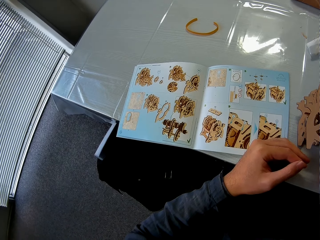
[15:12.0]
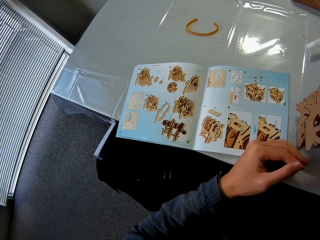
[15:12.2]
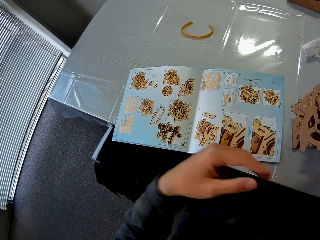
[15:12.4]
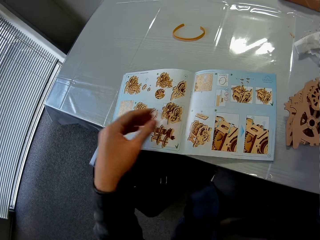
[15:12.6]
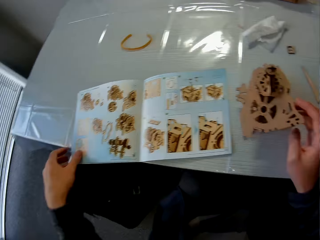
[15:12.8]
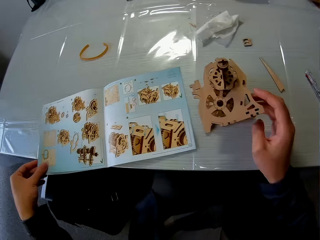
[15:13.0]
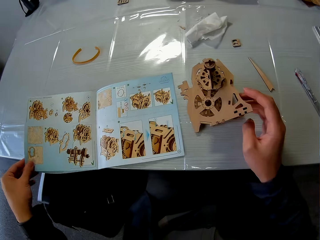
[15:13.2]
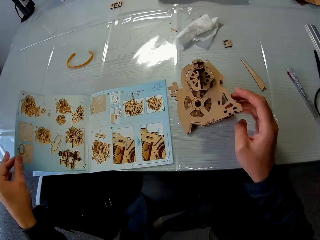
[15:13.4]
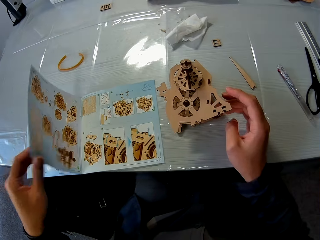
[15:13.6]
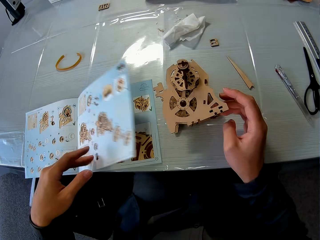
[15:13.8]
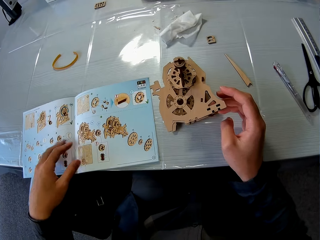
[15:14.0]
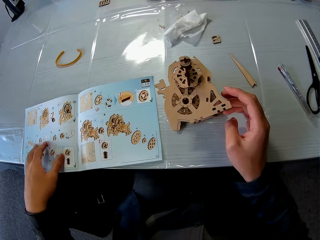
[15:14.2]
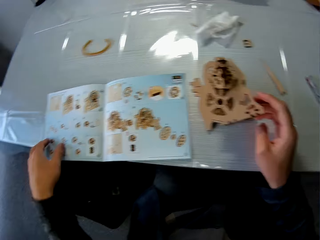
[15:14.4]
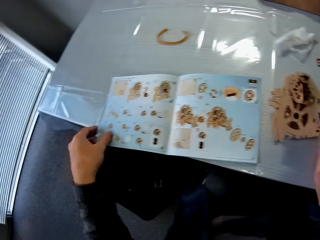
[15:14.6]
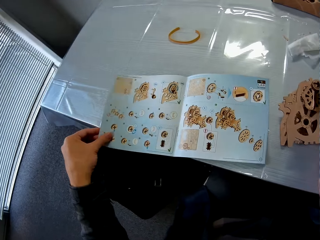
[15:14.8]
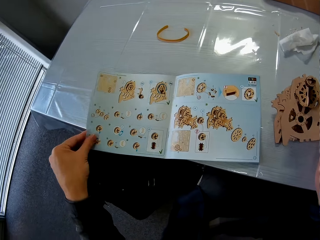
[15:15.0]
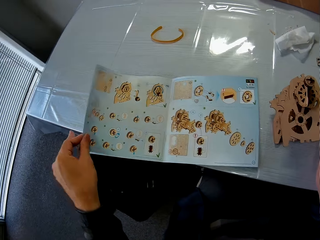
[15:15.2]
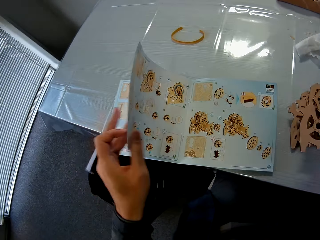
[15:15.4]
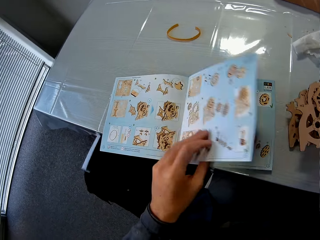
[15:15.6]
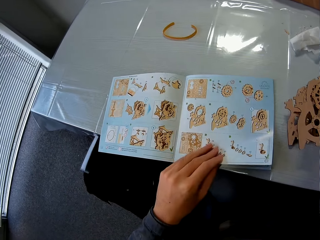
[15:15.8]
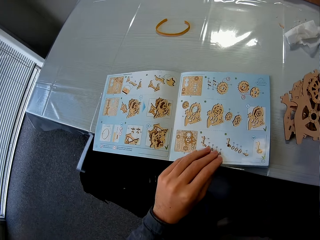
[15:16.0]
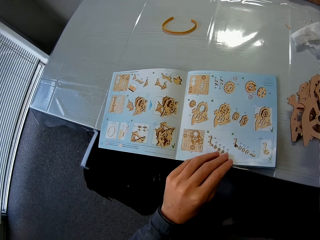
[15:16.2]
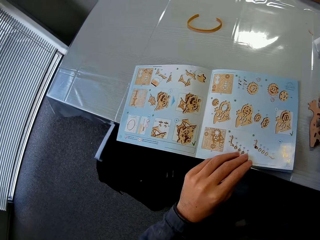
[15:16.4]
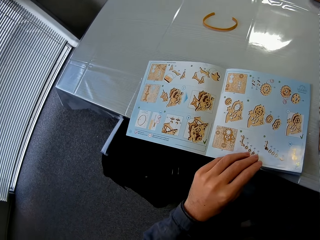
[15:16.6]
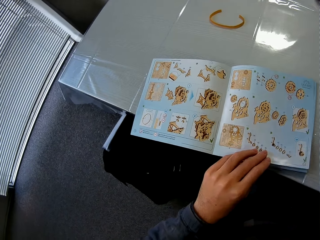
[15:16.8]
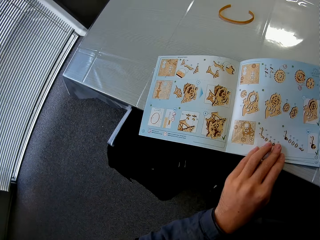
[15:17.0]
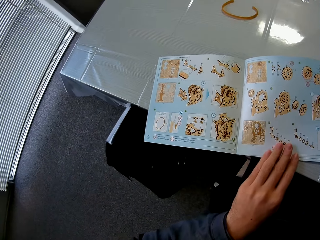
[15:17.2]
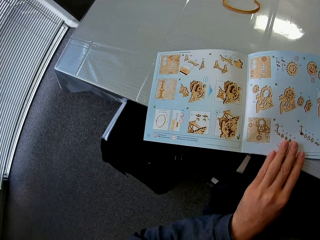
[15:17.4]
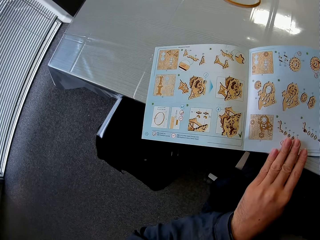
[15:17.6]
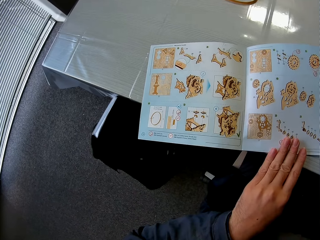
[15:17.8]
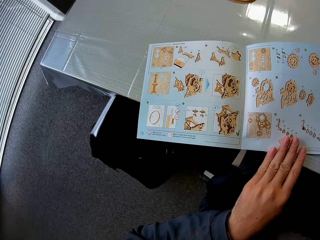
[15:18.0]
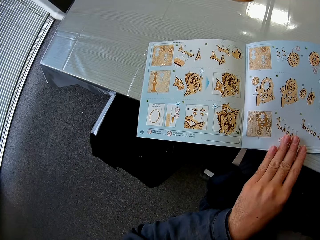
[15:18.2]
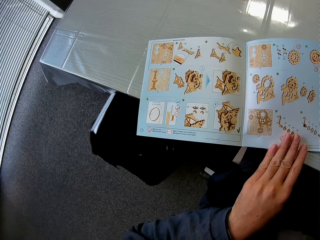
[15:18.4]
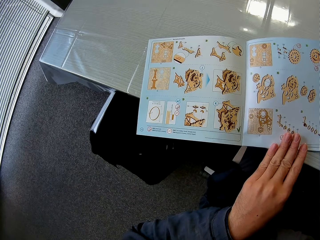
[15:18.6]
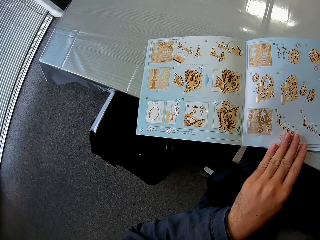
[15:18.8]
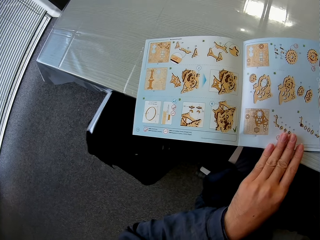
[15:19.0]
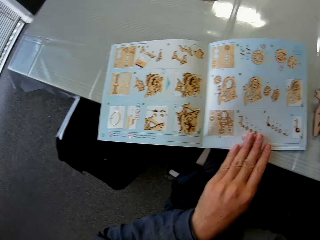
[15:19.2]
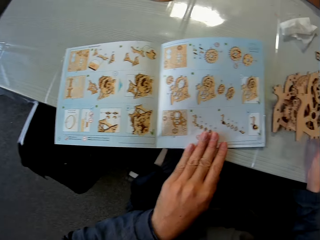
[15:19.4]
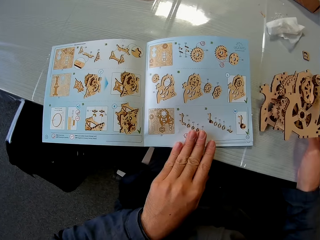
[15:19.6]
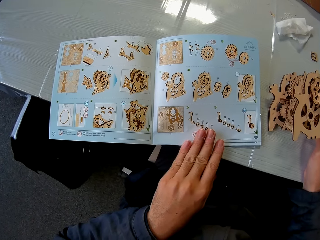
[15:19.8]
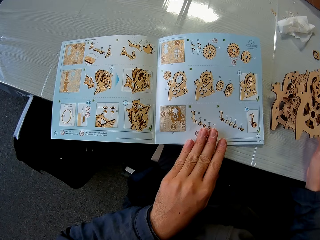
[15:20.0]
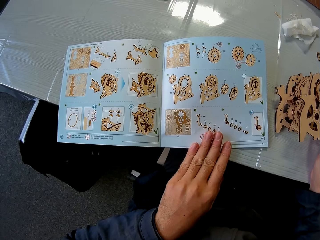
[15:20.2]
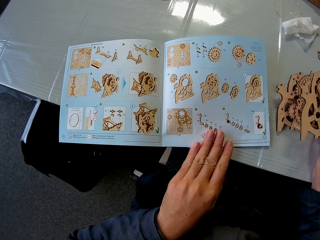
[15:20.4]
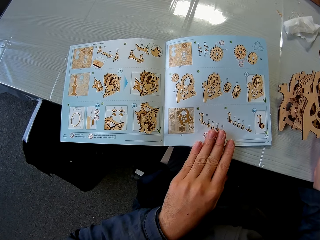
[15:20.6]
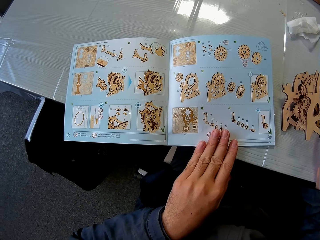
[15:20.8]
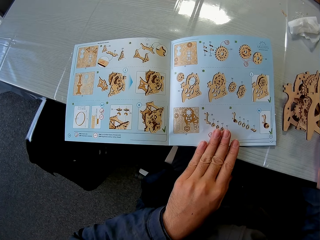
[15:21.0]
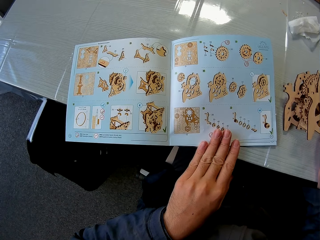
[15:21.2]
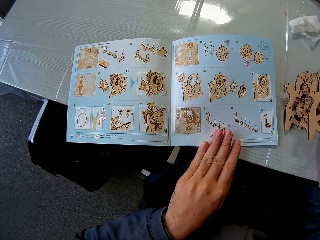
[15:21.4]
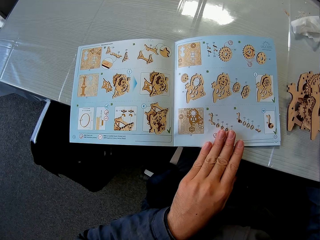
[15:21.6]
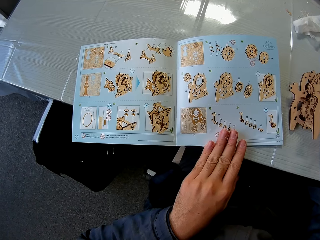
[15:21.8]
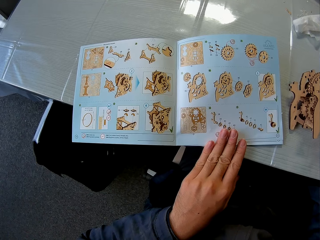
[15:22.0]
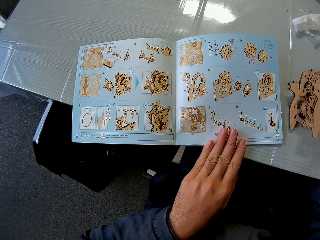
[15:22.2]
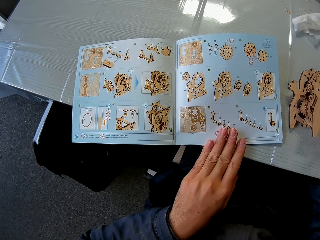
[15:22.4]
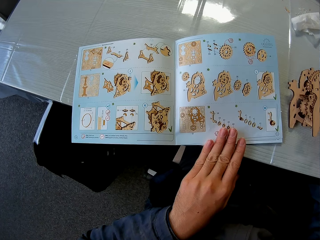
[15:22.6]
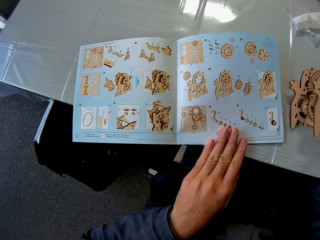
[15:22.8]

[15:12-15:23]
The camera wearer flips some pages of the manual book. They study the manual.

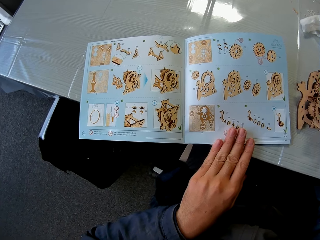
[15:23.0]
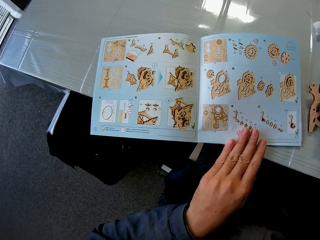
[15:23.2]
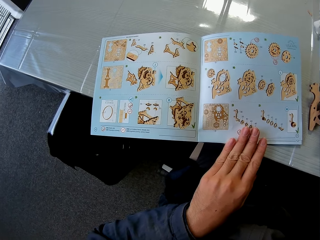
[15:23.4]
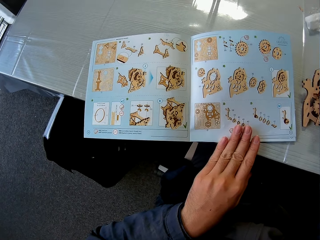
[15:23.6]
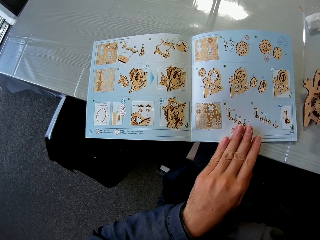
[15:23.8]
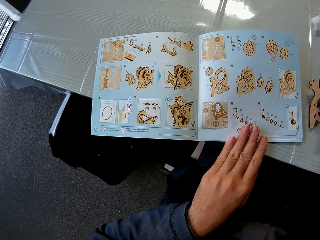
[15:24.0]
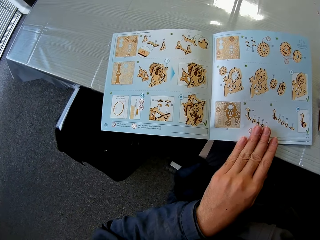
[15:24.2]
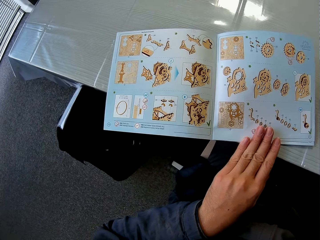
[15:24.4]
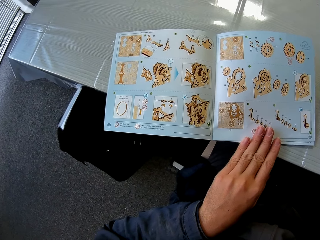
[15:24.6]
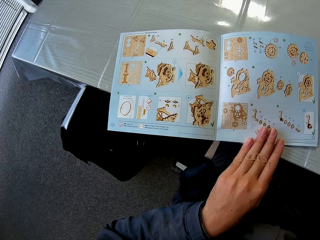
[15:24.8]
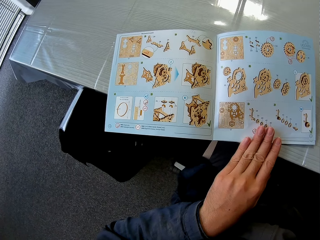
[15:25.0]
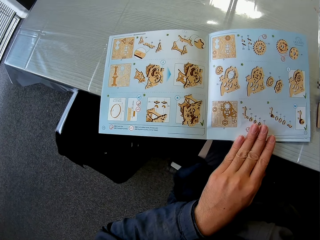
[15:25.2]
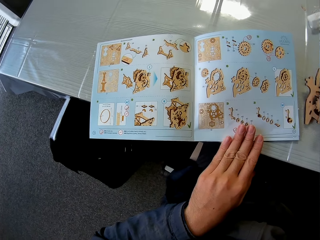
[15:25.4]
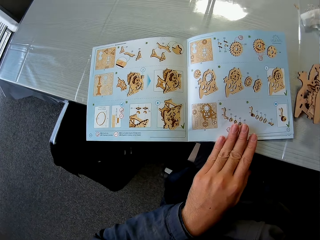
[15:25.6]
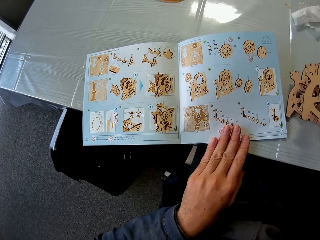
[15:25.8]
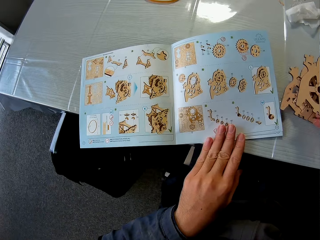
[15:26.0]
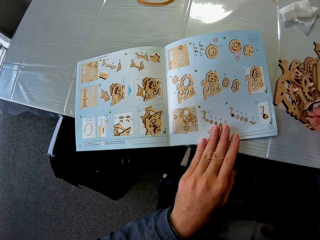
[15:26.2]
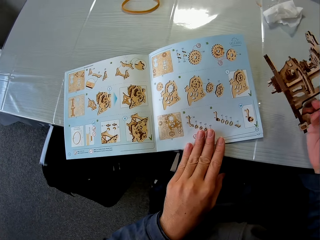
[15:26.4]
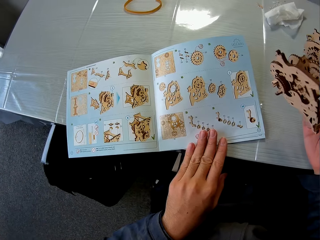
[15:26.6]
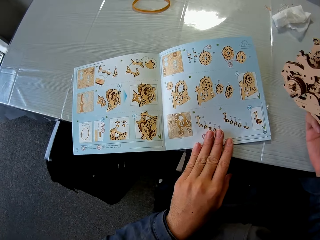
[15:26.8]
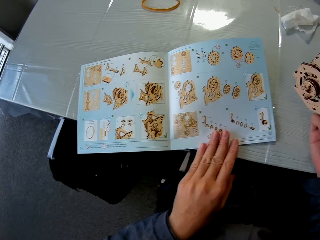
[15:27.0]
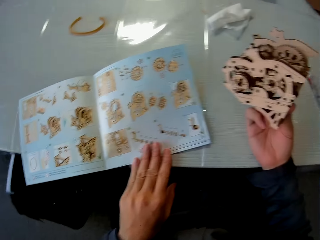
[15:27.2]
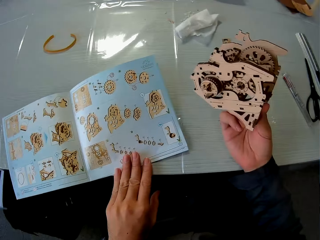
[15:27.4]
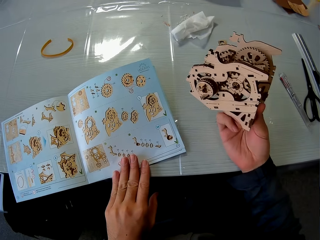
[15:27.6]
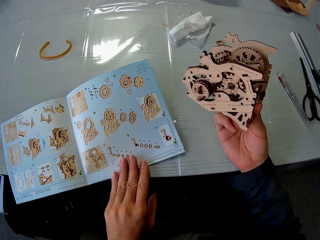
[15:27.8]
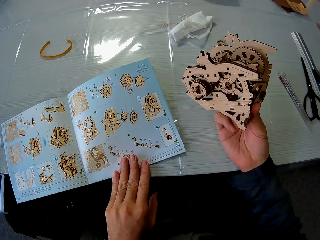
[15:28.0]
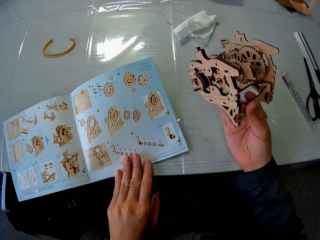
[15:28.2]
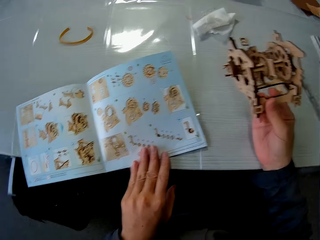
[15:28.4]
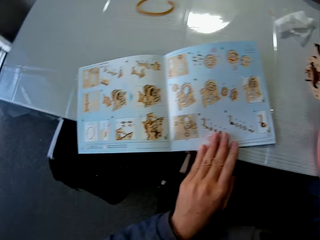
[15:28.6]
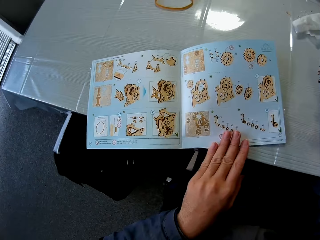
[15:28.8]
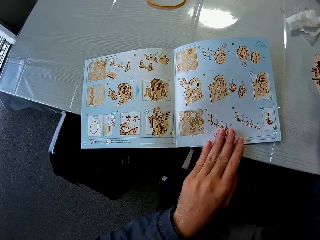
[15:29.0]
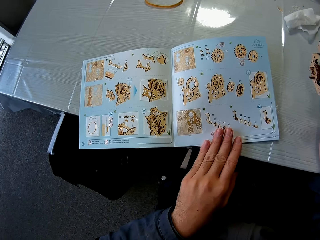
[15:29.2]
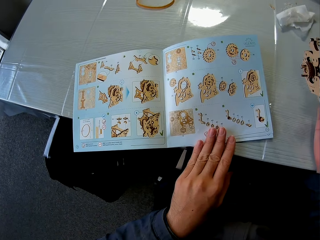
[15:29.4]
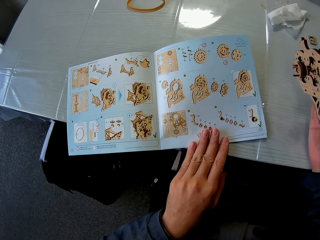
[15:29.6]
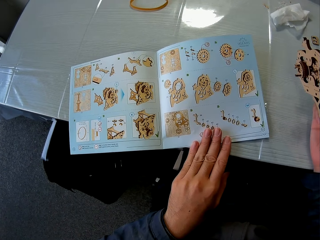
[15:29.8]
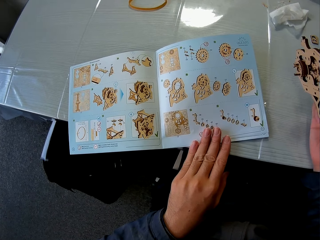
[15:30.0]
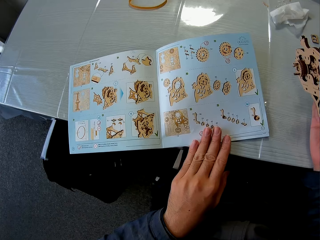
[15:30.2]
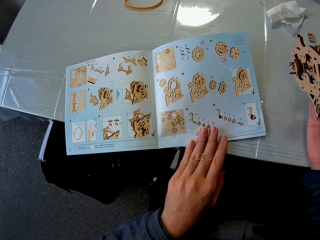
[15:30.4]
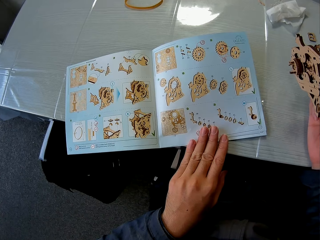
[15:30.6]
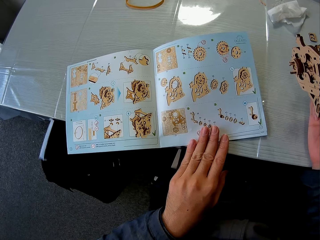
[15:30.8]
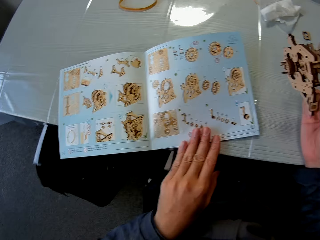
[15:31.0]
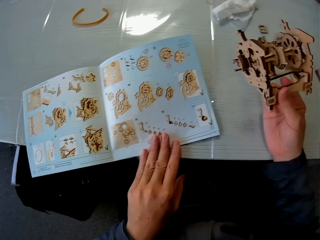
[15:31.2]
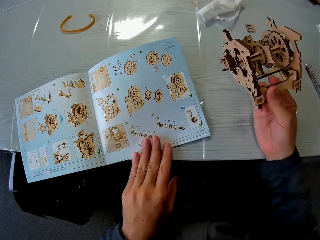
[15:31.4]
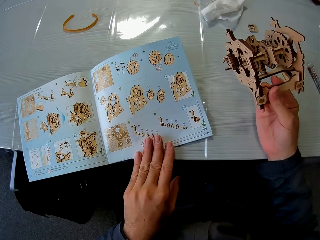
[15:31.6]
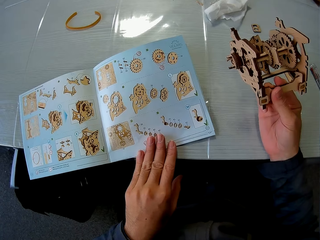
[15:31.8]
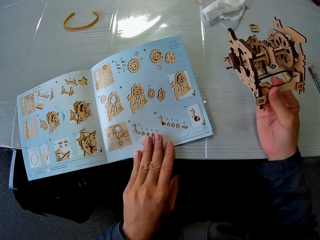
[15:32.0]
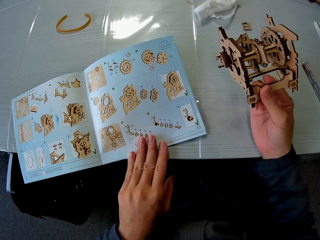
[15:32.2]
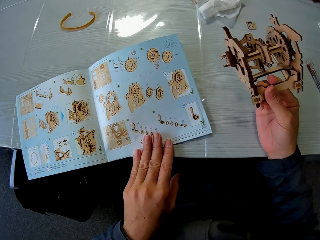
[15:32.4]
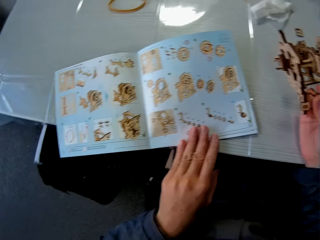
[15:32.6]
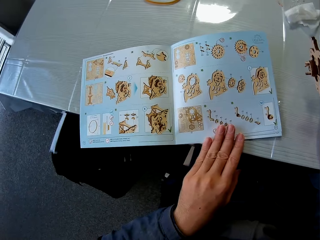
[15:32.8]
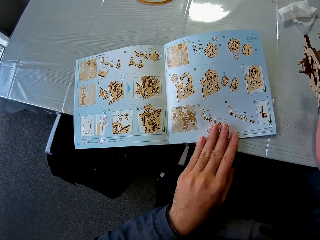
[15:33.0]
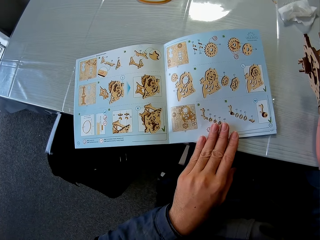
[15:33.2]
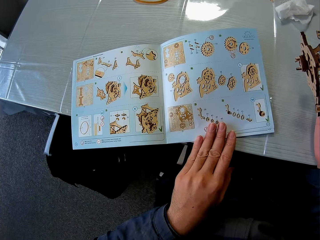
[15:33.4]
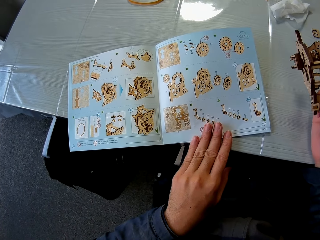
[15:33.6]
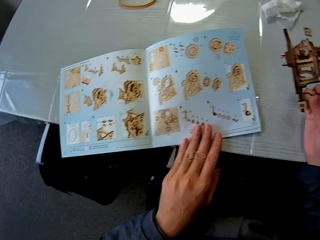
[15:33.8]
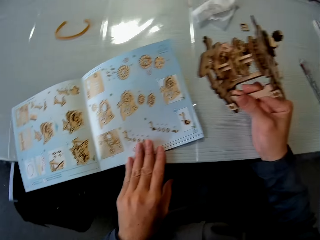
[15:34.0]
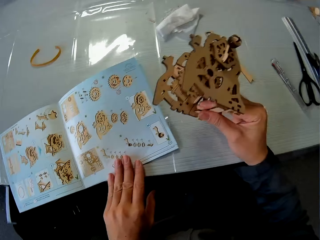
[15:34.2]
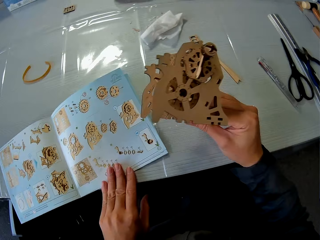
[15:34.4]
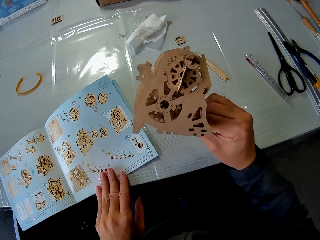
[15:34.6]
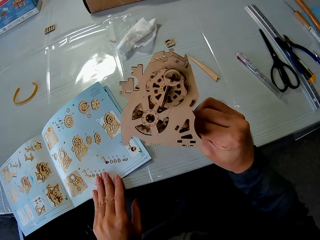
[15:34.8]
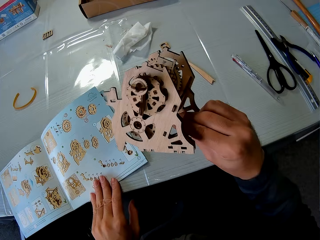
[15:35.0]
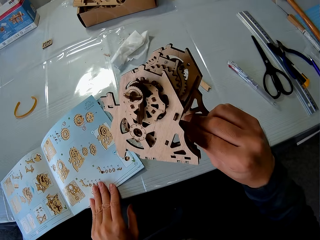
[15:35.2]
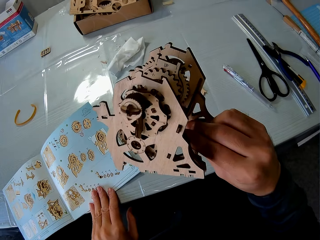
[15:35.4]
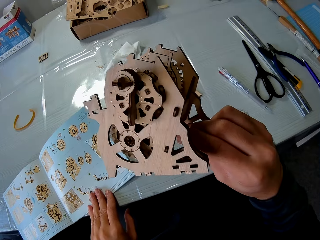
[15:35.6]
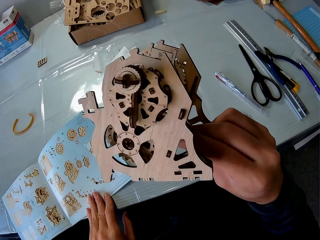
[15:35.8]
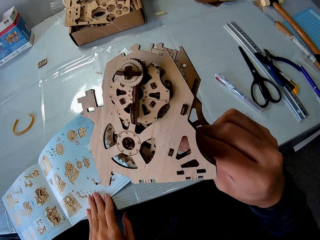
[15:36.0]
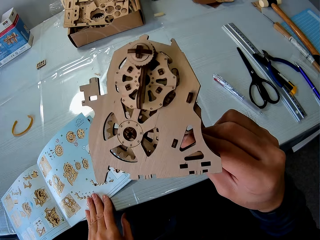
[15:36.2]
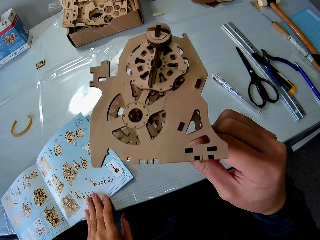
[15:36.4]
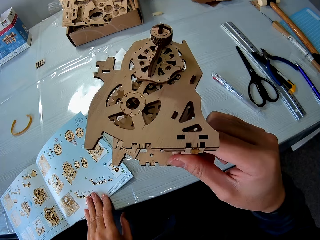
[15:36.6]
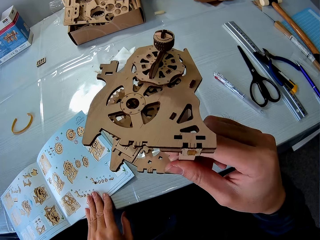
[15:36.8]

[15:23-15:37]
The camera wearer stares. They hold the stem gear. They lift the gear box from the table. They change direction. They study the manual. They stare at the gear box. They examine the gear box.
